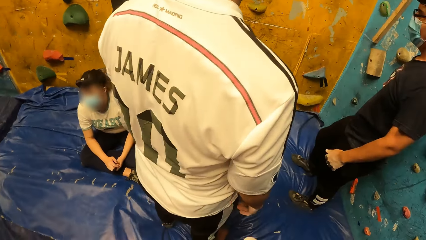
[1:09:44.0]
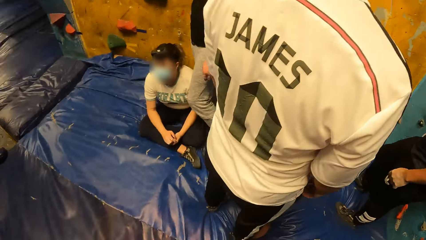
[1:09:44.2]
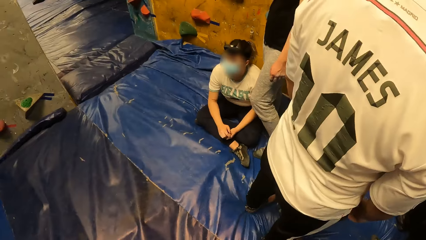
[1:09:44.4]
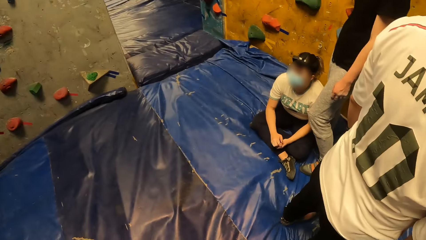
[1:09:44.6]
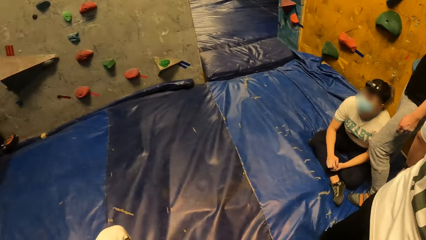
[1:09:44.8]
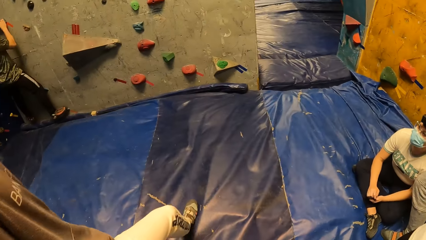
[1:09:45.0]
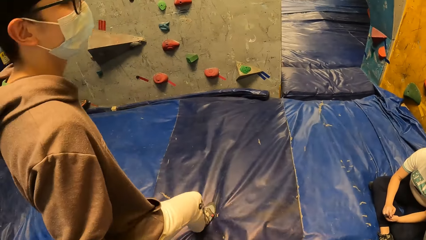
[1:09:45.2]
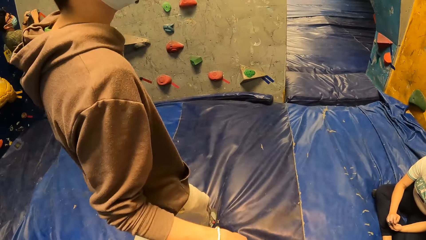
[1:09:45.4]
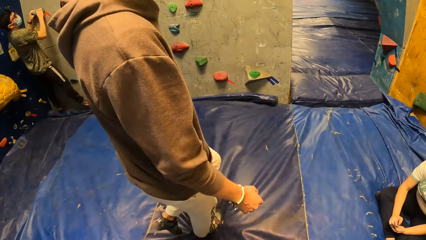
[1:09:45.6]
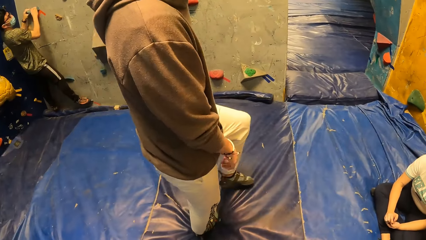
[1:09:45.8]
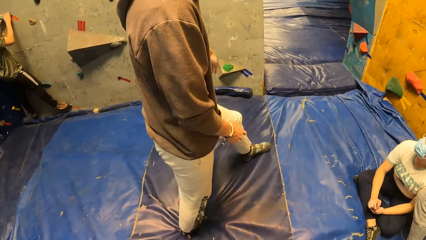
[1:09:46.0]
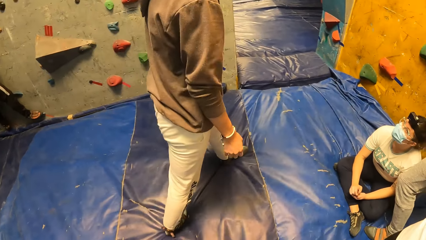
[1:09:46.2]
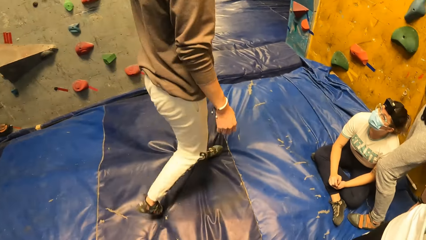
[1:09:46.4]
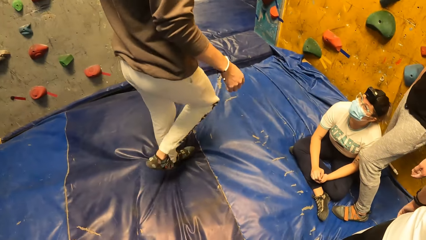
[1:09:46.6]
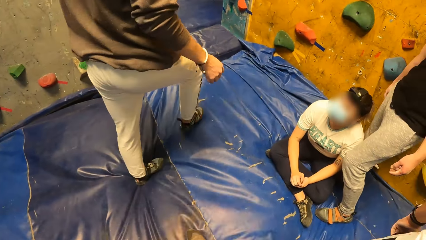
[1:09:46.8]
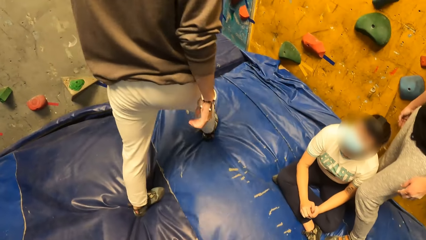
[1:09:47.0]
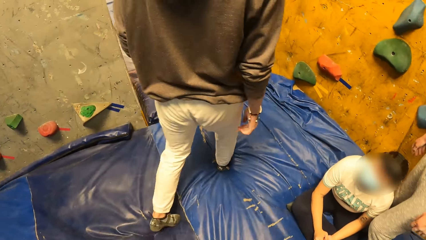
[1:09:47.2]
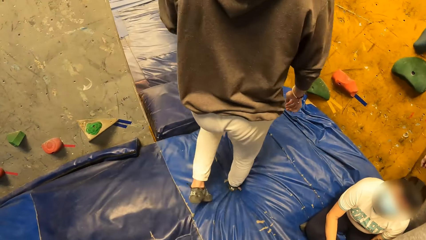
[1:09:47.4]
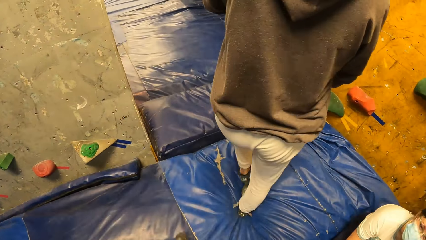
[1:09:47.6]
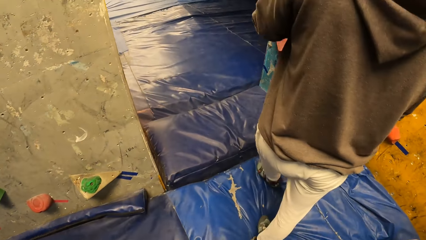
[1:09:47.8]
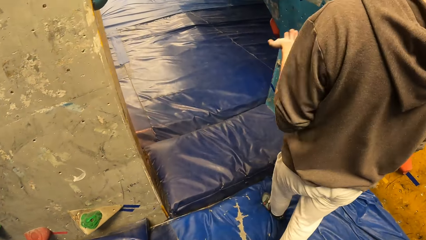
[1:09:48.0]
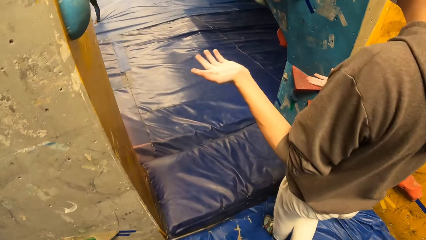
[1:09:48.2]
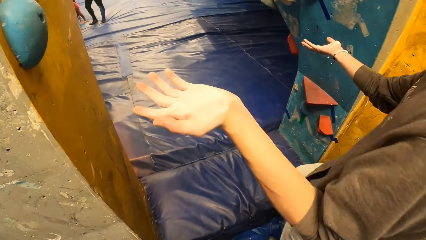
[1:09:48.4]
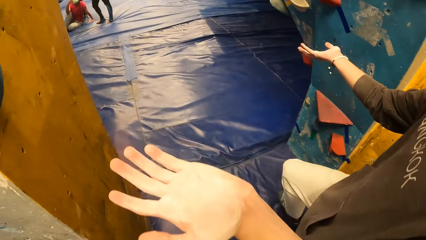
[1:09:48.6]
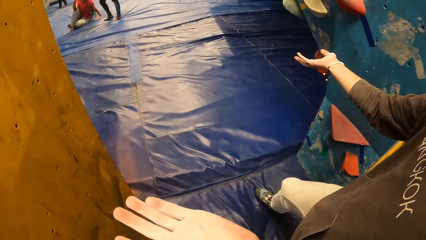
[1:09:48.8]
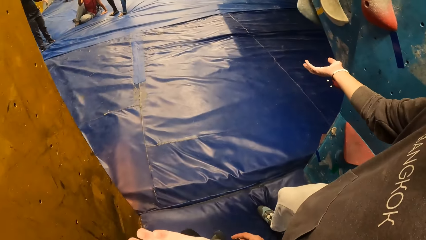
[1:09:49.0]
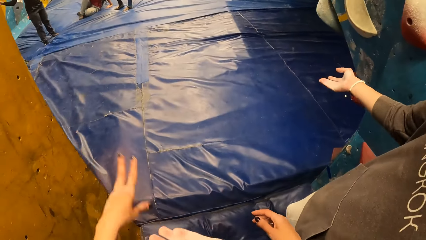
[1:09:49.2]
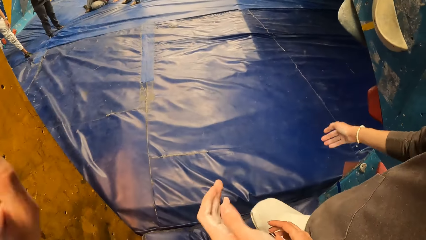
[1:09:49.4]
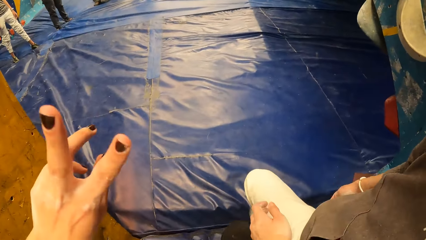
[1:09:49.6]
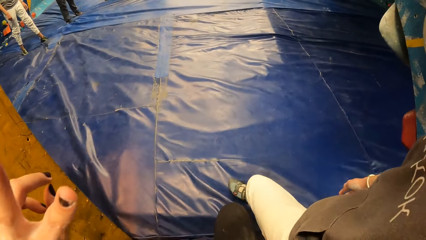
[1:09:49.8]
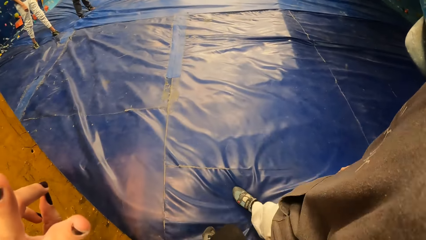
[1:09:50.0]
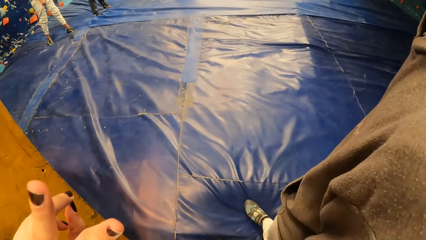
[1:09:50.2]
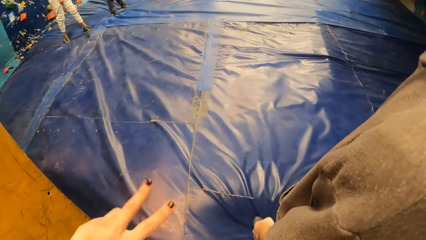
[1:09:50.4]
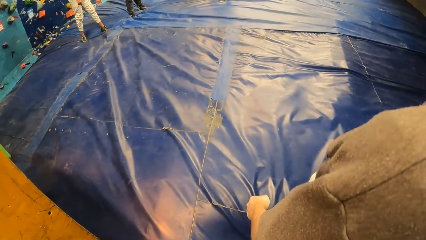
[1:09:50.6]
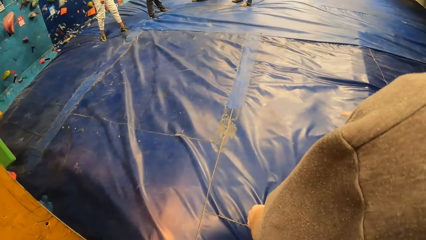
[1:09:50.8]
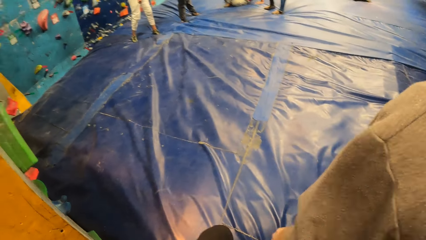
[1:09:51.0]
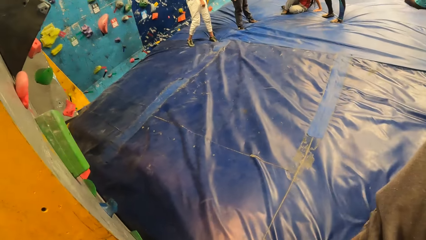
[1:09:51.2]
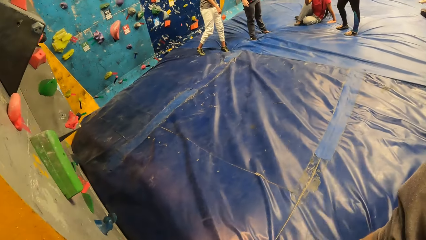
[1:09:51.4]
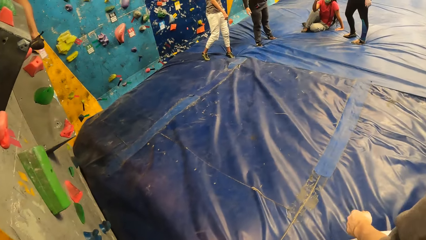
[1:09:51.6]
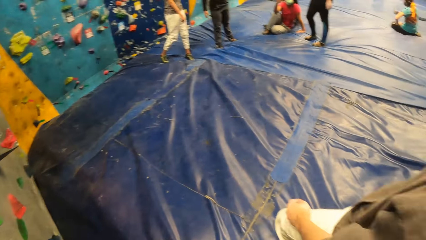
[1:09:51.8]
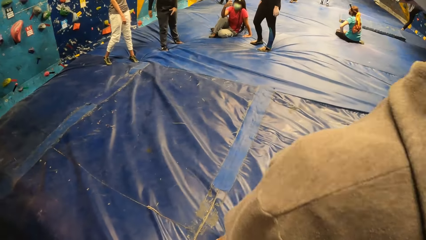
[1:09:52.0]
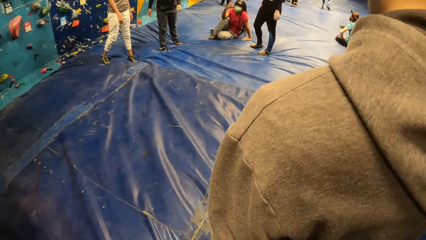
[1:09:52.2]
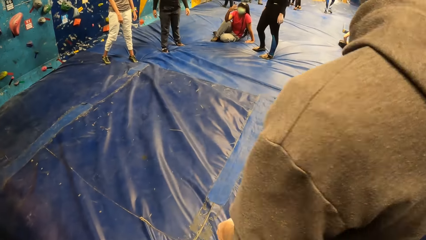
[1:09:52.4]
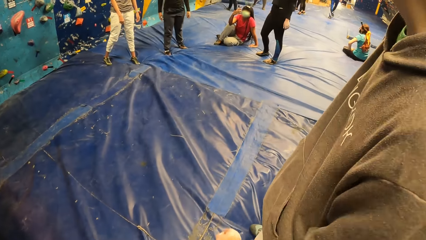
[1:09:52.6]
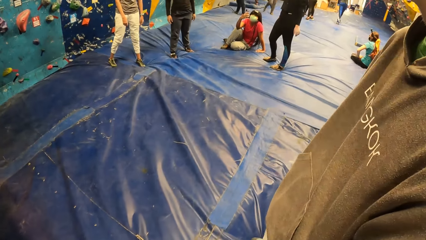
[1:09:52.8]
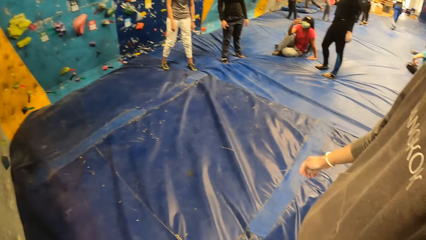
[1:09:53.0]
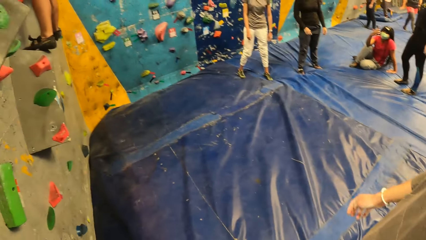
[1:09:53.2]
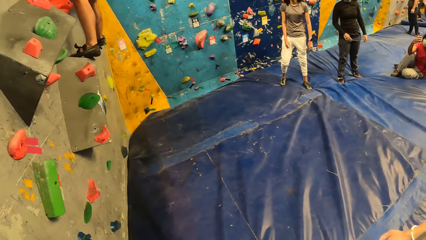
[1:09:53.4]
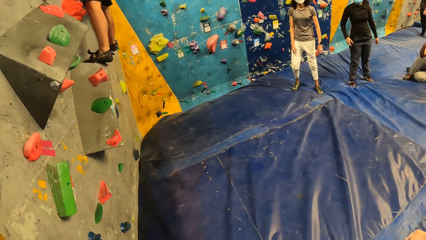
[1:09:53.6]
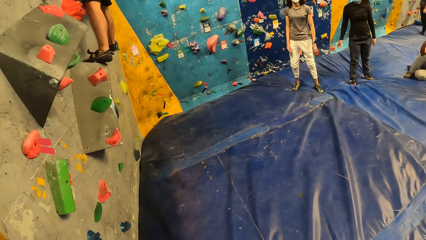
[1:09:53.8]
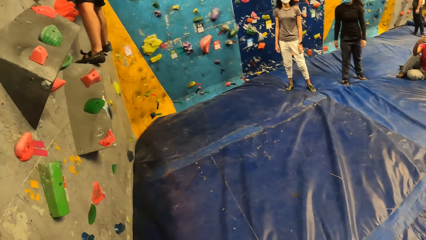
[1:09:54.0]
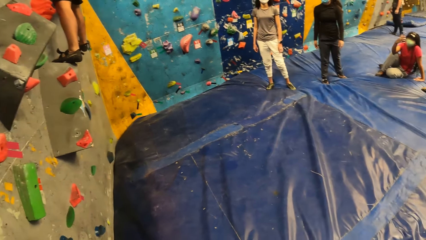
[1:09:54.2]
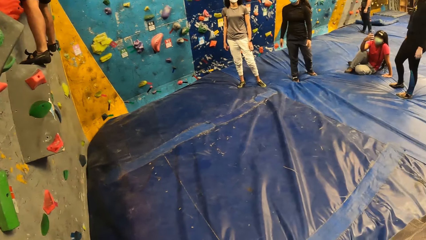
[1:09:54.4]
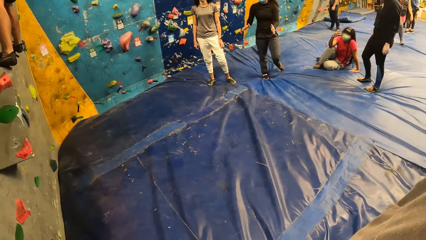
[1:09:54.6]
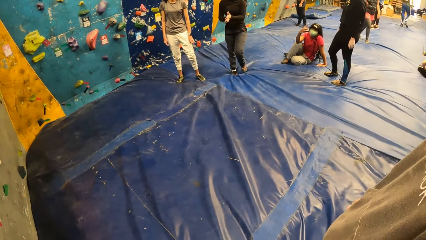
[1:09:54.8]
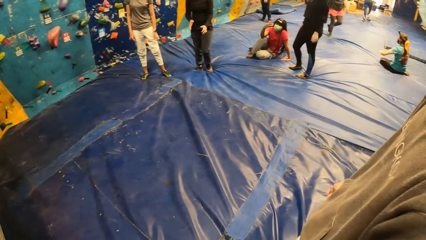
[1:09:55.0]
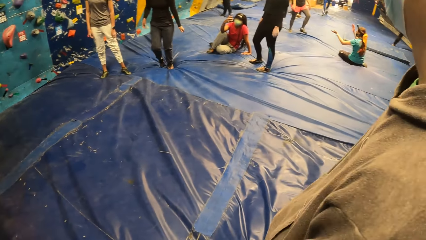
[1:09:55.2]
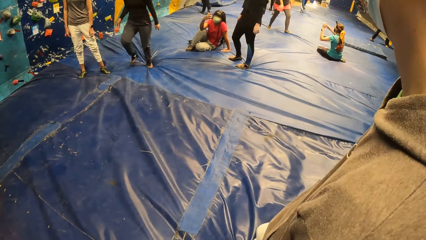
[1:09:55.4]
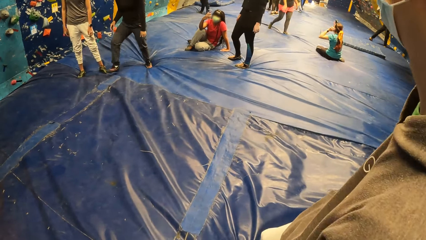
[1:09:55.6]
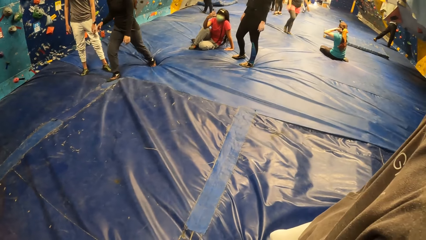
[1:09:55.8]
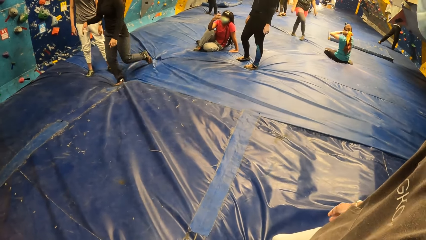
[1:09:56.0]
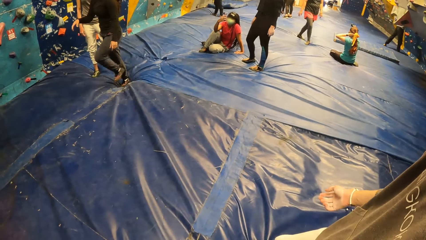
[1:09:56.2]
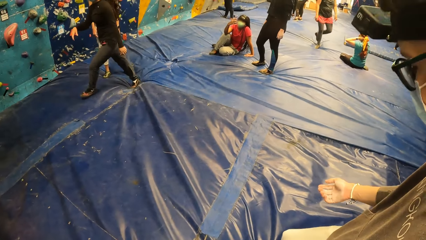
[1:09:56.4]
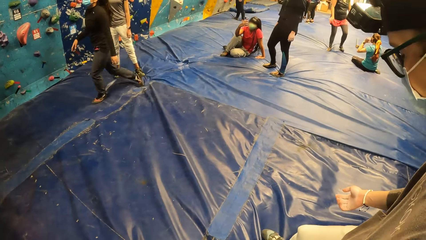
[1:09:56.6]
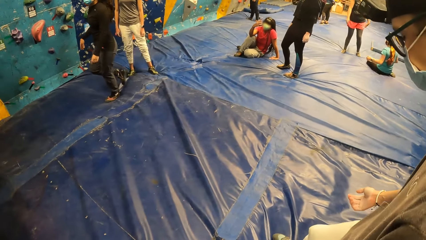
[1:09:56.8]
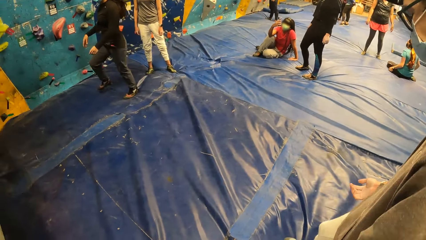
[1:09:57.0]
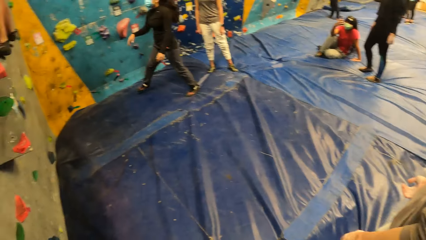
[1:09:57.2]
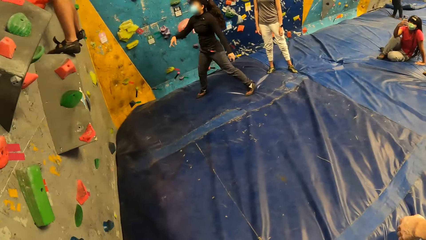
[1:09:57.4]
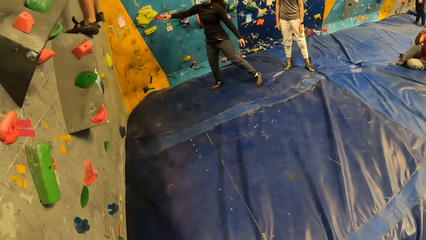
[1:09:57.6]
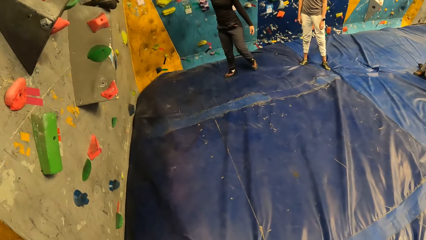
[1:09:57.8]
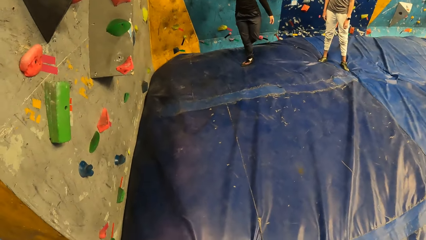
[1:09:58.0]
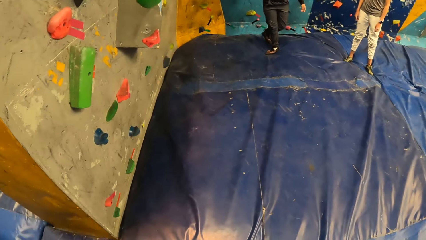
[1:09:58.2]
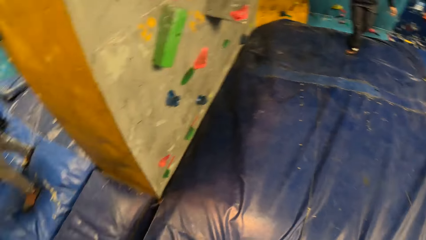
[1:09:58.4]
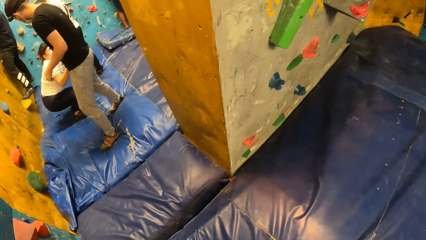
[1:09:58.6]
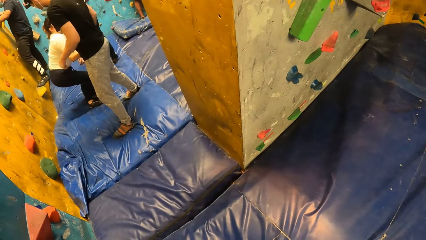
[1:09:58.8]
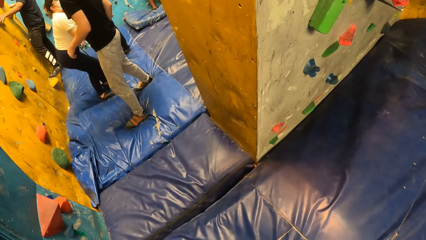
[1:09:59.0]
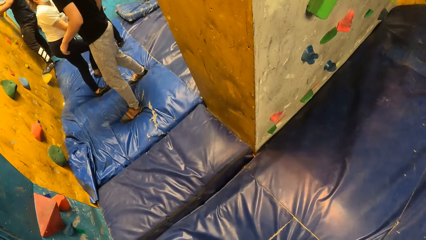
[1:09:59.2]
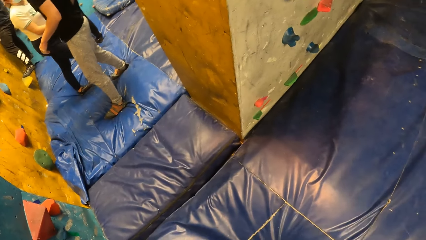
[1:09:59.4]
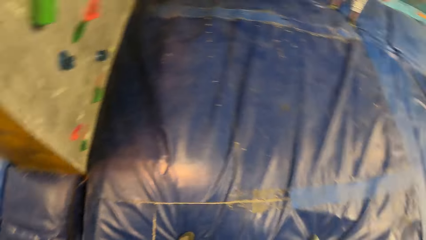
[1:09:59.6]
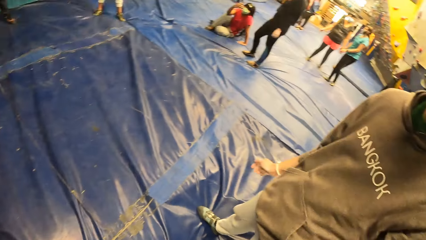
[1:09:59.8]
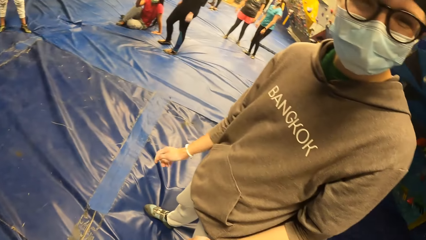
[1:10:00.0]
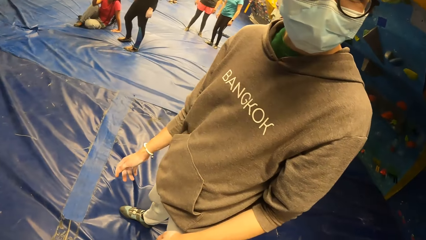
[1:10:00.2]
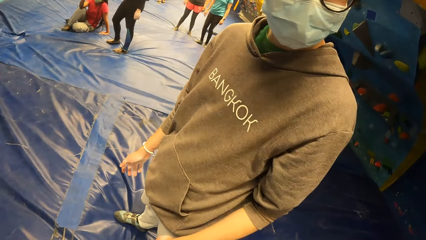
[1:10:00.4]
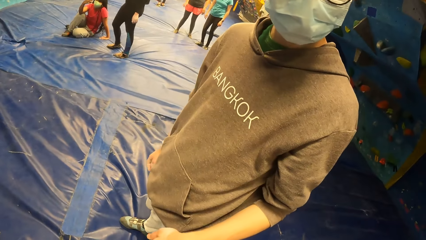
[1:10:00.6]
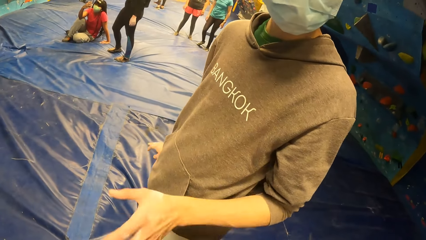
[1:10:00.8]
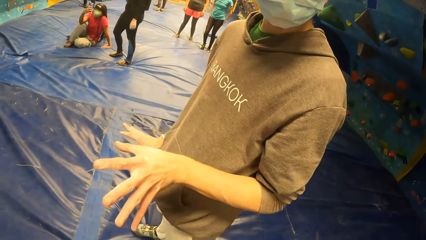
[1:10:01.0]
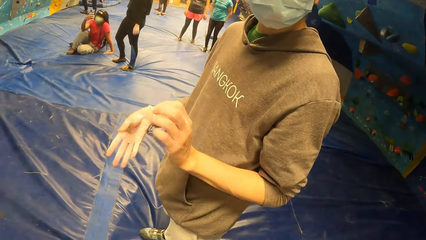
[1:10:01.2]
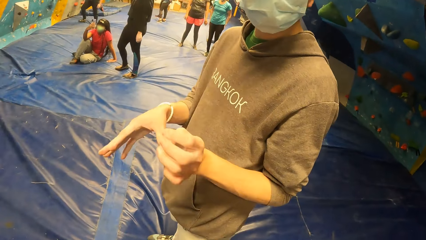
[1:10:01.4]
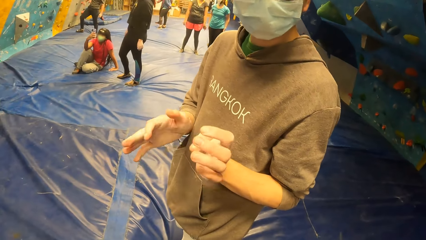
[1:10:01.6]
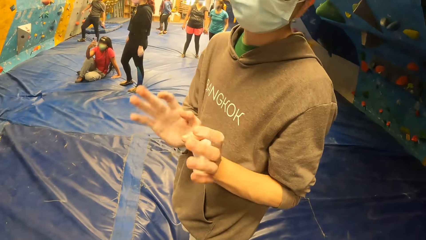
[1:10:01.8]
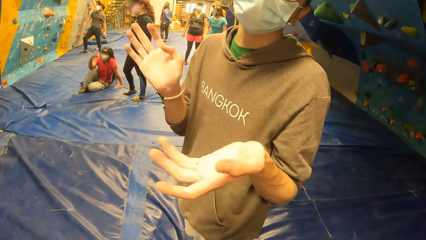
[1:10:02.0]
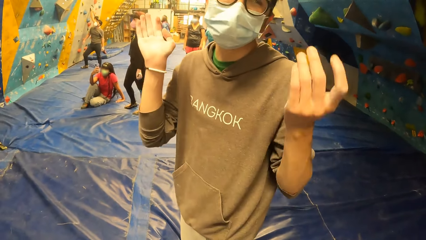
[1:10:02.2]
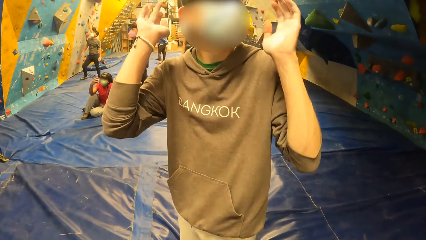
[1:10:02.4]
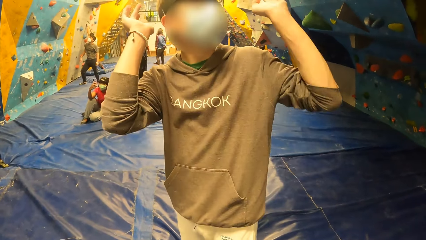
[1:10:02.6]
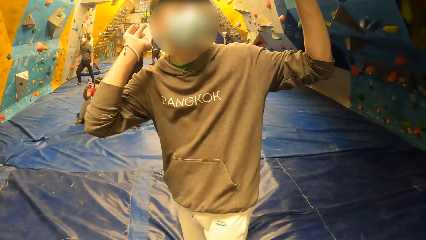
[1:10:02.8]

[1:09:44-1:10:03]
The camera wearer looks around. They interact with a man. They walk in the indoor rock climbing room. They look around. A woman touches a wall with her right hand. Another woman stands from the tarpaulin. Another woman operates a mobile phone with her right hand. The camera wearer interacts with another man.
